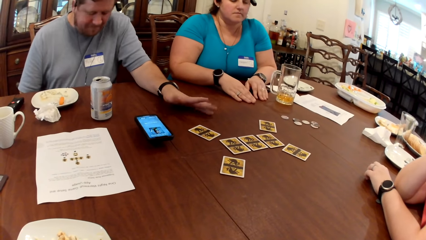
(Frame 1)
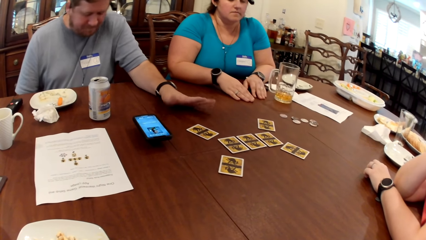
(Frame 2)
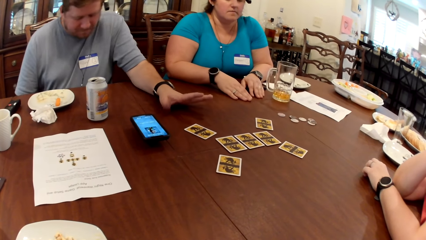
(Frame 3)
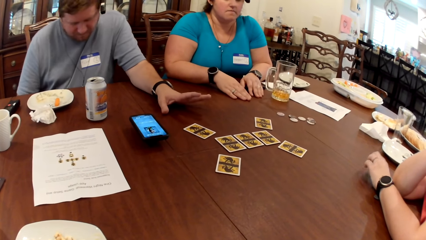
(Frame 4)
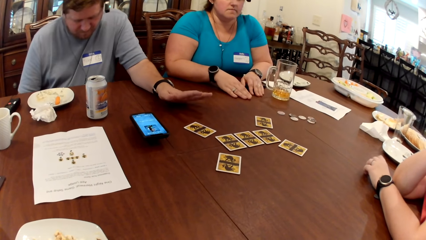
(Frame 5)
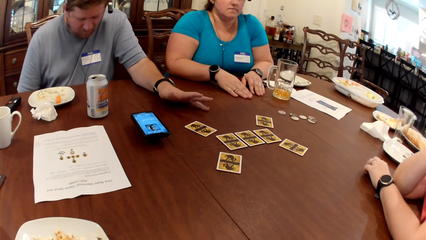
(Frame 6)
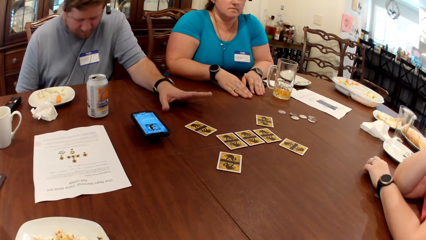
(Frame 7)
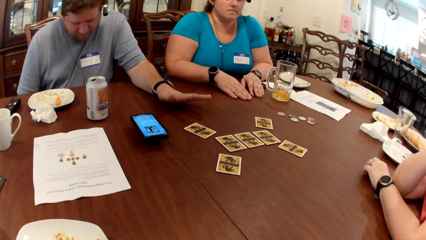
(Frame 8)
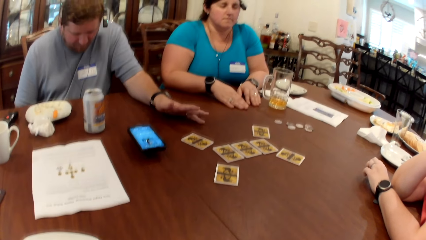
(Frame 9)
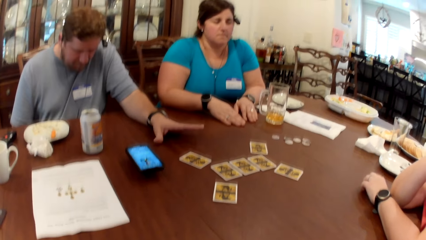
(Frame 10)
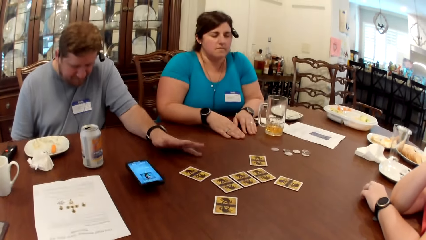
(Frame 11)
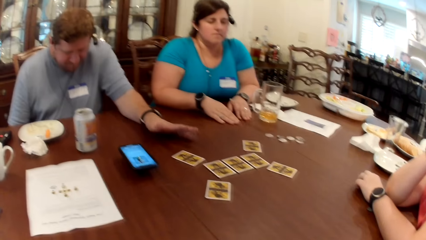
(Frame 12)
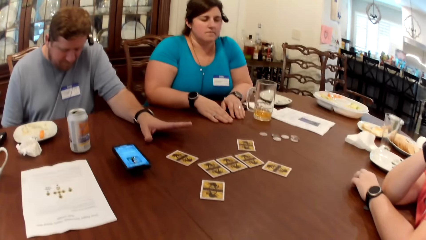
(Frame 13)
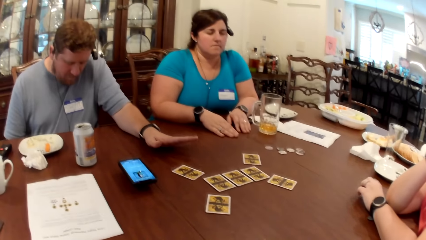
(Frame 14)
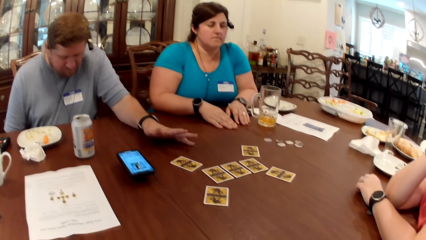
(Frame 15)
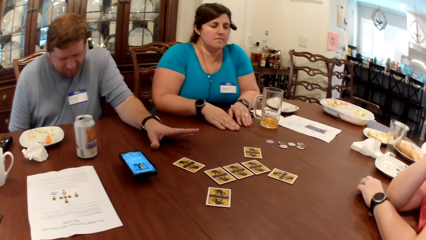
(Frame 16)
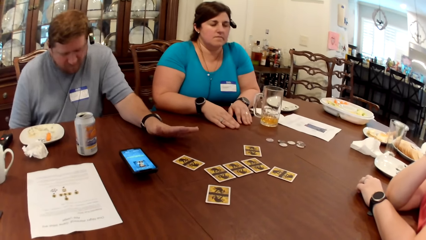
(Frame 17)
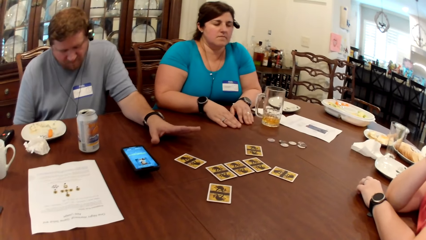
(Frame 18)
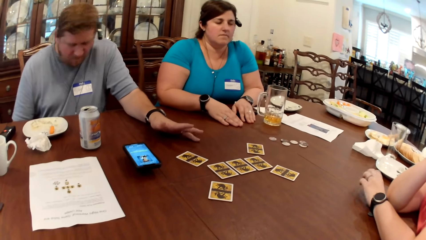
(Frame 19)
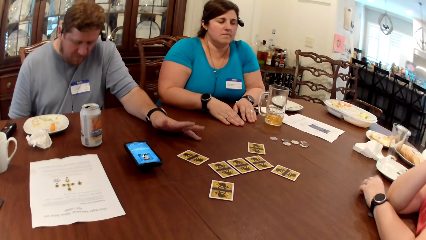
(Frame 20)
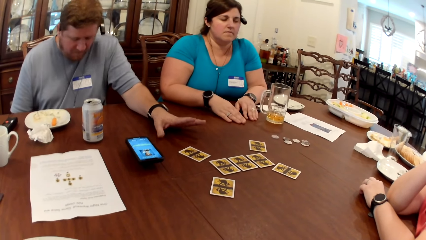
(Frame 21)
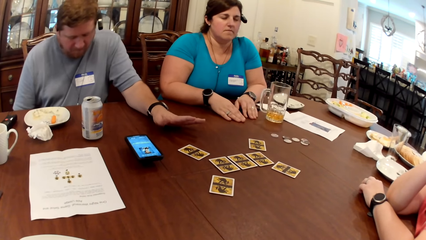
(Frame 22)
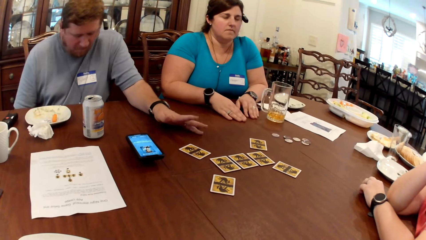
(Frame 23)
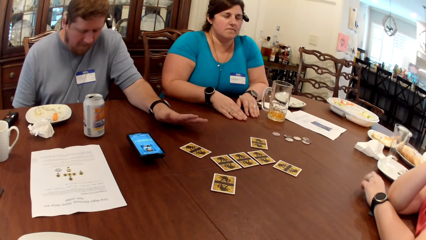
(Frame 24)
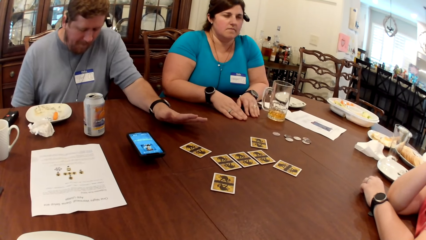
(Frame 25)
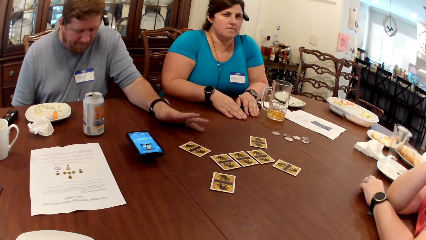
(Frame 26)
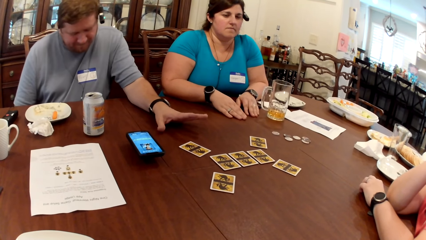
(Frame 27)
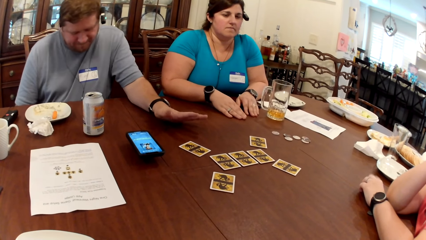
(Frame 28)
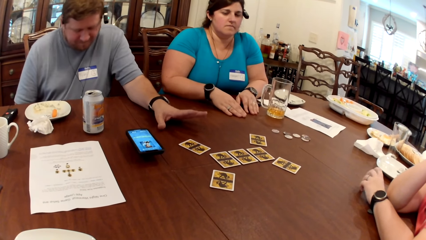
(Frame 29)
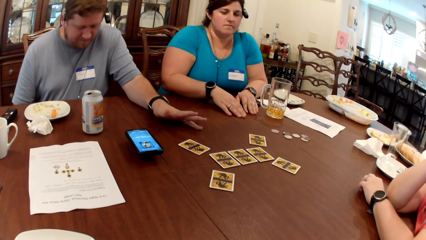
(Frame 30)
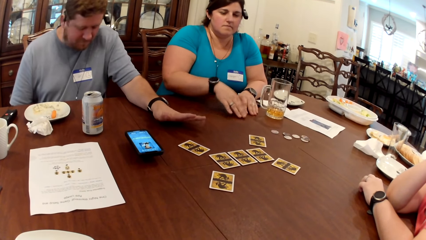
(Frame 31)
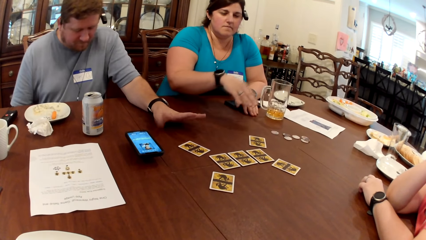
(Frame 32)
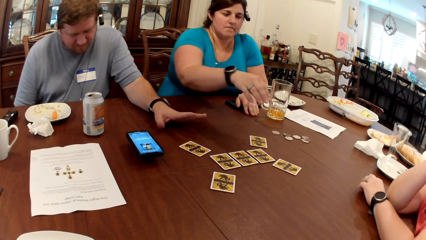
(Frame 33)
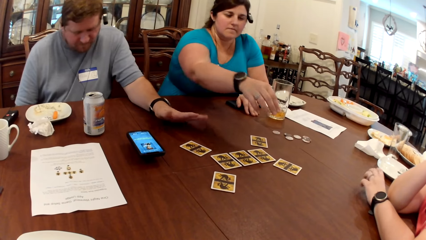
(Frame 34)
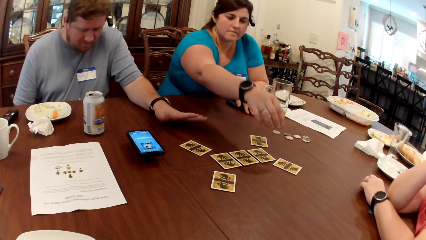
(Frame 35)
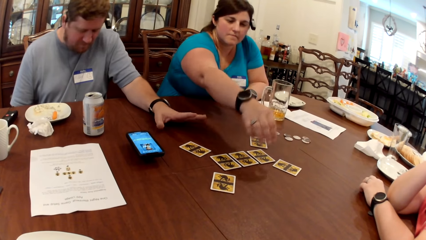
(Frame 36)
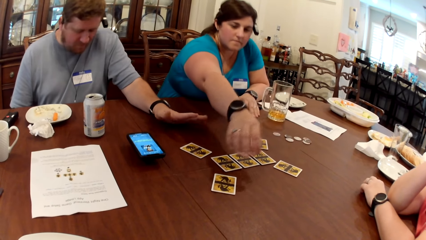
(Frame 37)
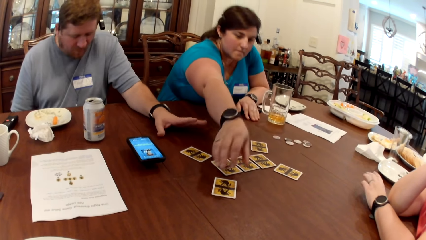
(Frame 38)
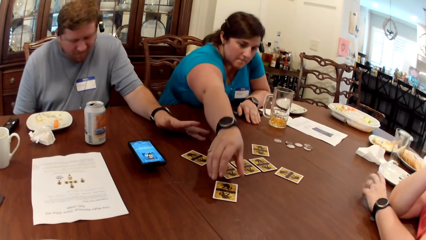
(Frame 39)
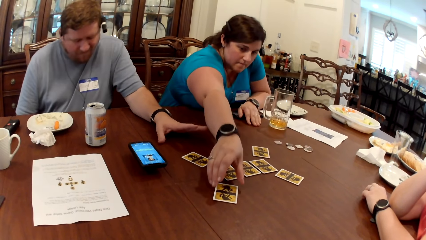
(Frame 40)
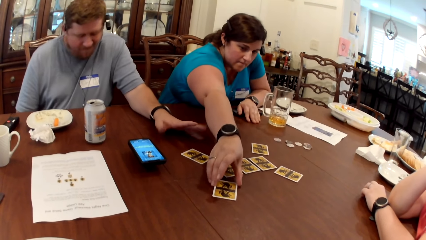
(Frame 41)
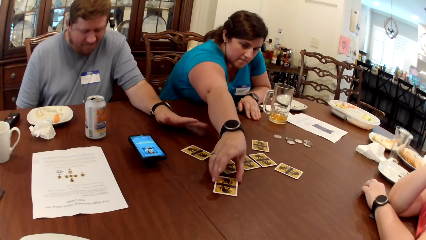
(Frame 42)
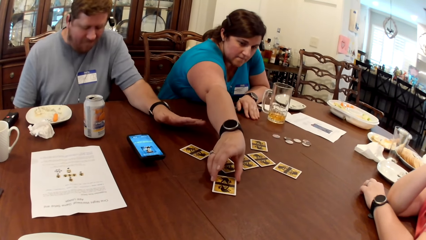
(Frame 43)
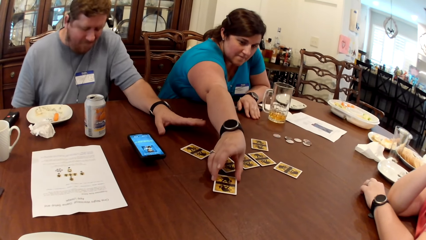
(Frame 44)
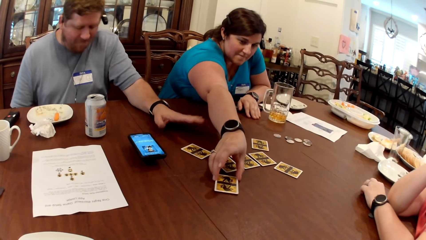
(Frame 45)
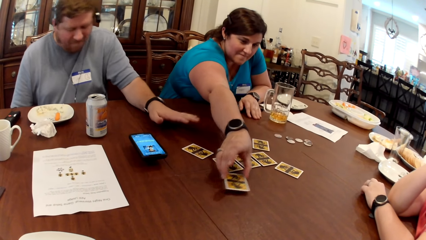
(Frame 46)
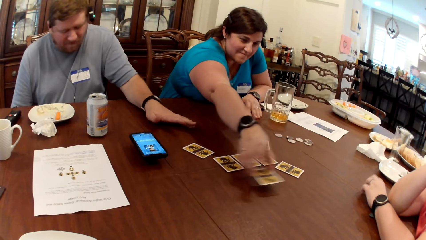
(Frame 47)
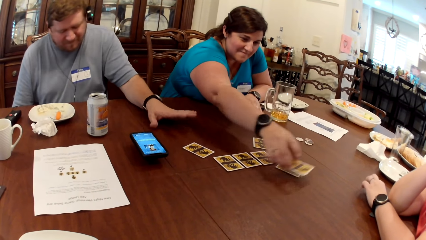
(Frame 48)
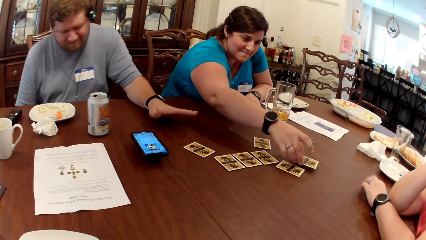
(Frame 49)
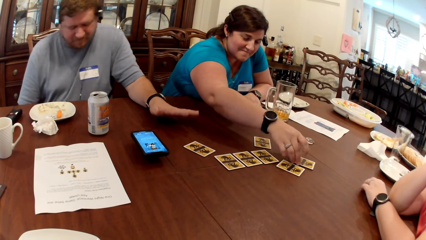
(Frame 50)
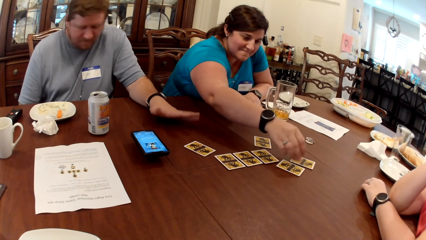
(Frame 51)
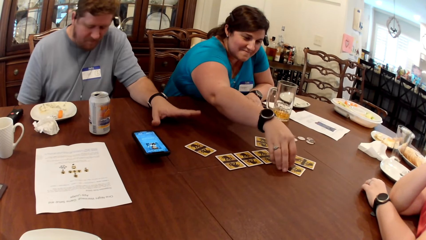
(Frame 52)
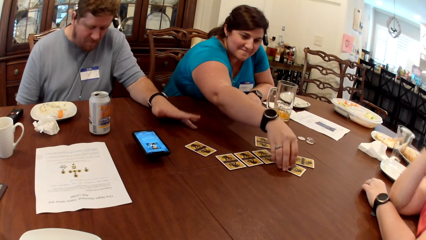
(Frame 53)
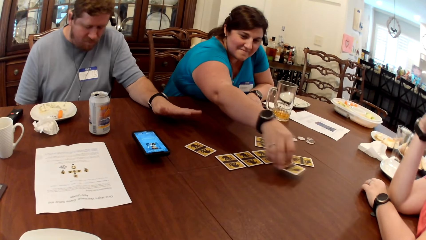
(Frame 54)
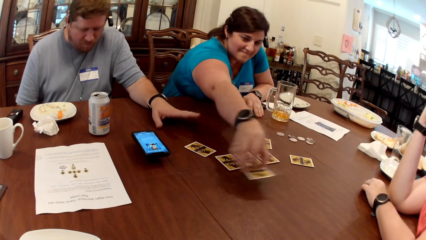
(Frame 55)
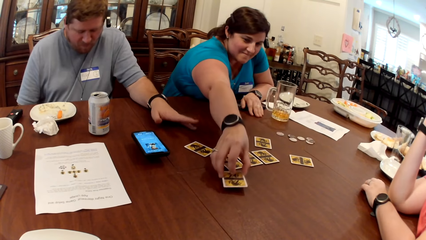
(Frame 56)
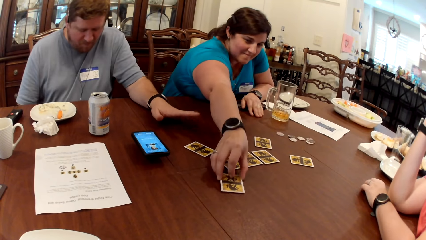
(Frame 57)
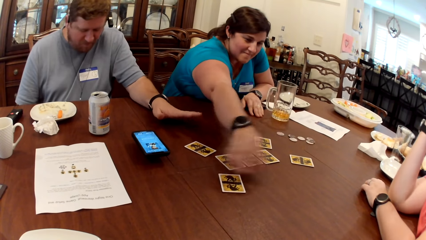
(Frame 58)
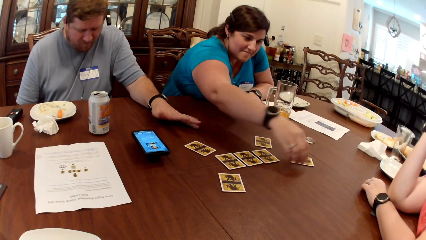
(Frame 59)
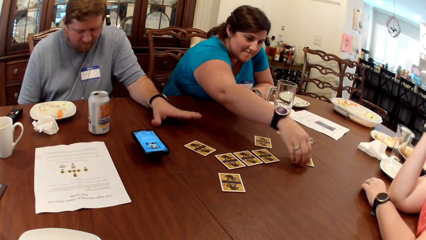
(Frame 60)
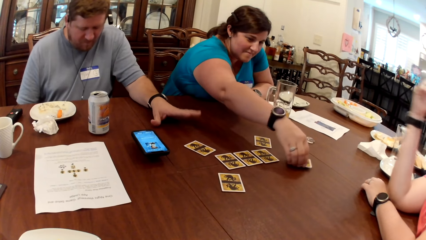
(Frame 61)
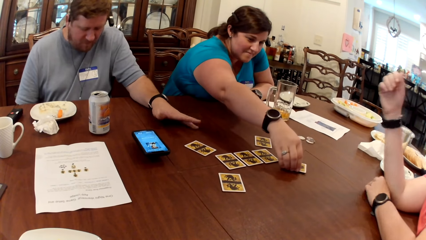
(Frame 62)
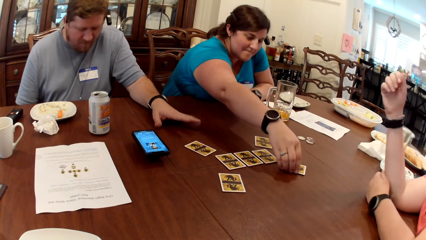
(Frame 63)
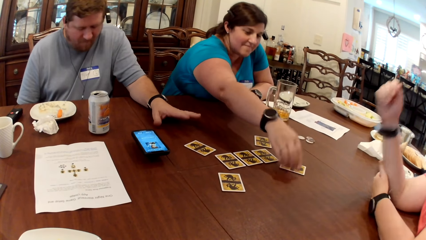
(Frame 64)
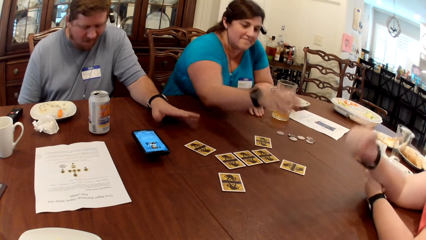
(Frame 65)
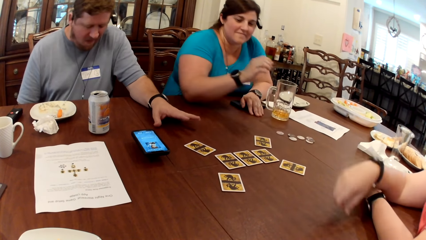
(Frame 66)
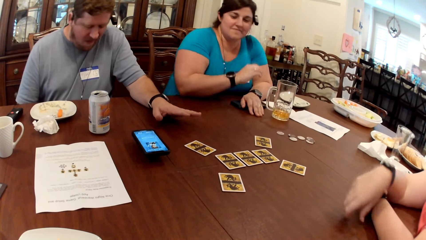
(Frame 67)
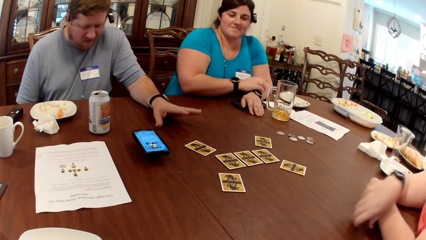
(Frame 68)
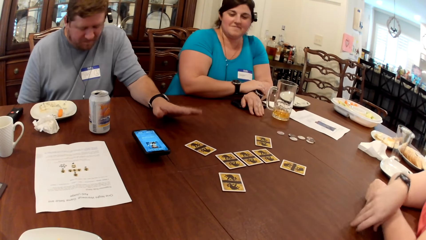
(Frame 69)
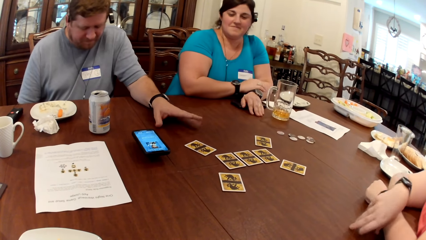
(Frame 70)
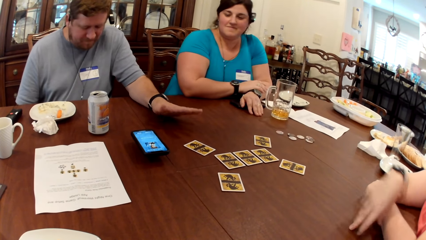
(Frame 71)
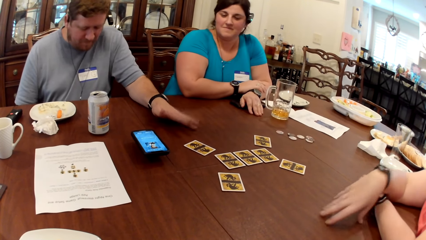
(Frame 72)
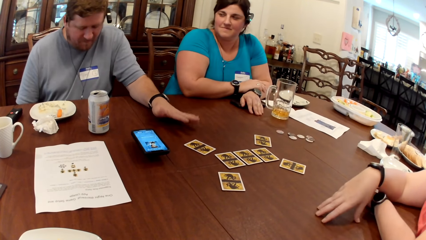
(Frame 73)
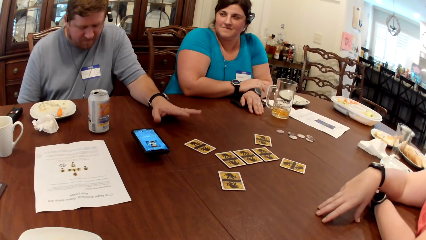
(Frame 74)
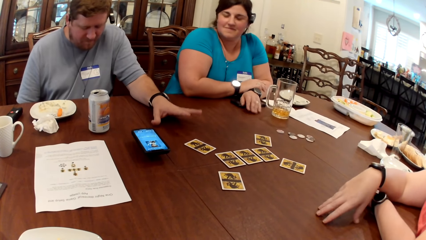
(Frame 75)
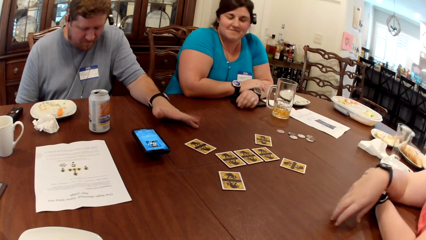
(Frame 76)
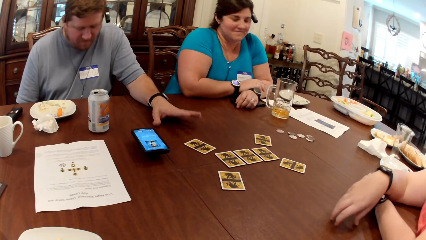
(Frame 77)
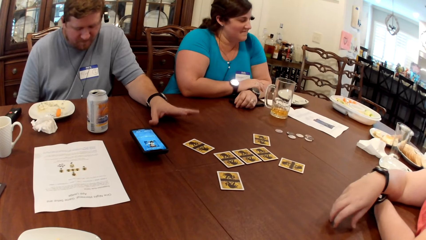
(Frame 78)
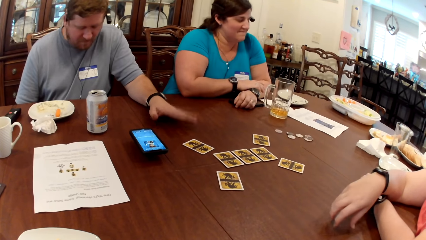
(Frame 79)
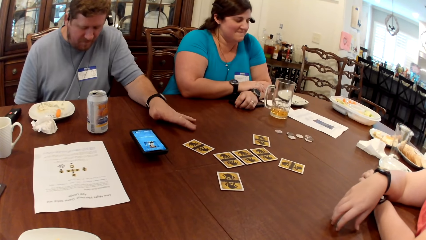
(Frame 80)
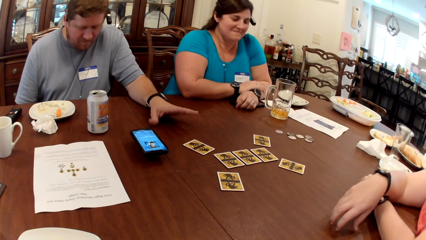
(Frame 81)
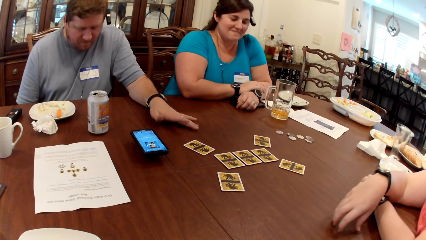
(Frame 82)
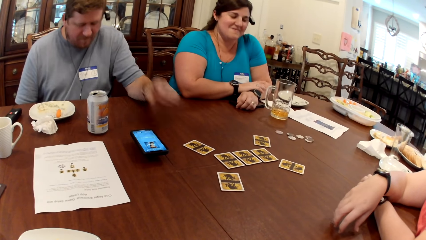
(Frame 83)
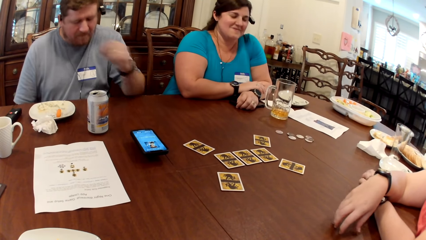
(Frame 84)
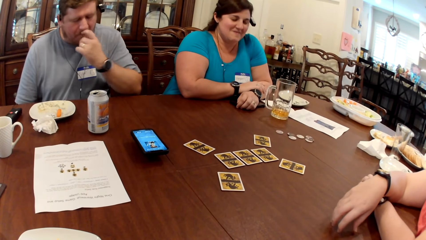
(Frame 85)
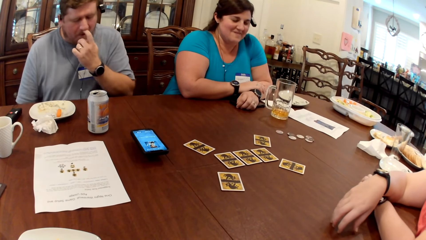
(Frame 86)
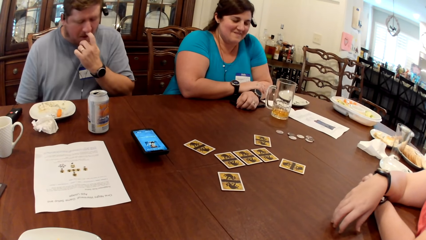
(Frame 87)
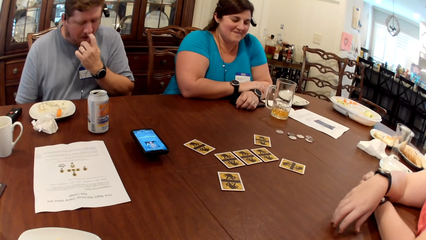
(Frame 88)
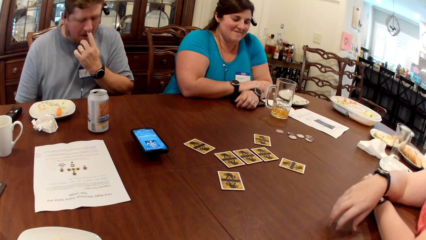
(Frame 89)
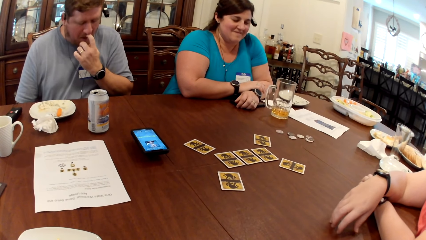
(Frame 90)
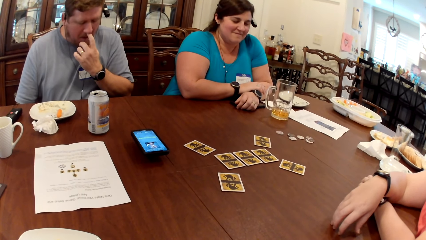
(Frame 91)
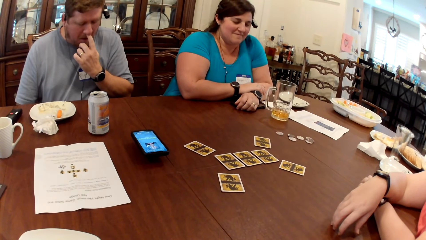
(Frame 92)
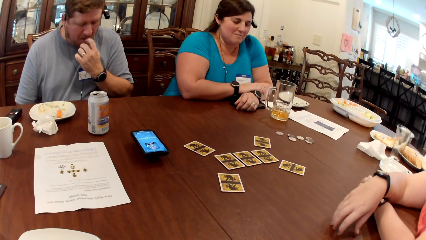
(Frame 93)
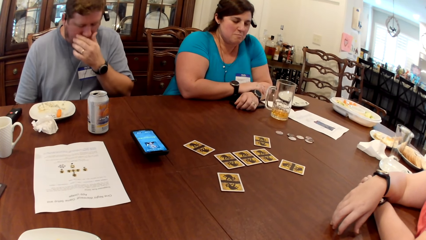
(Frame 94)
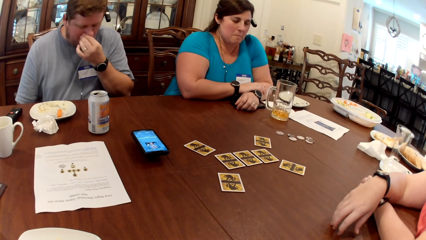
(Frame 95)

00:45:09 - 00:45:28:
The woman picks the card from the table with her right hand. She drops the card on the table with her right hand. She picks the card on the table with her right hand. She drops the card on the table with her right hand. She picks the card from the table with her right hand. She drops the card on the table with her right hand. Another woman taps the table with her left hand. The man scratched his nose with his left hand.
